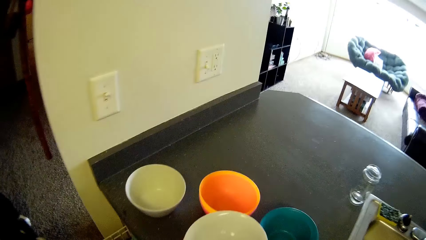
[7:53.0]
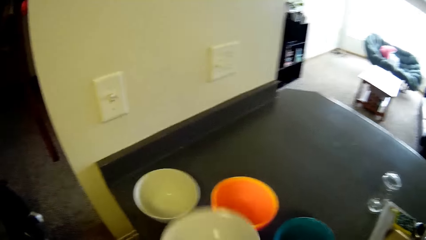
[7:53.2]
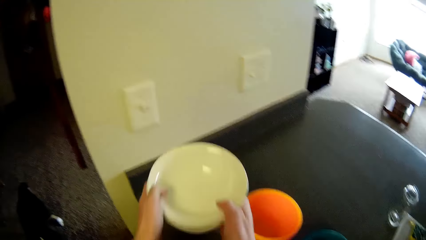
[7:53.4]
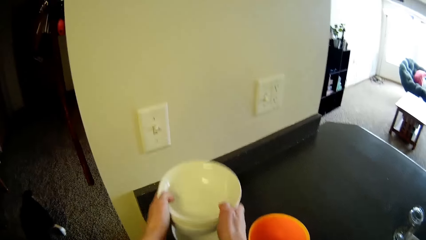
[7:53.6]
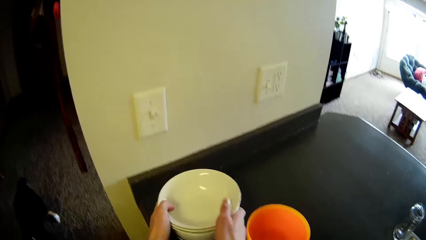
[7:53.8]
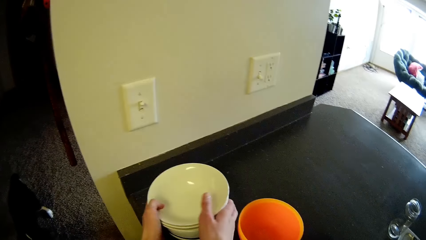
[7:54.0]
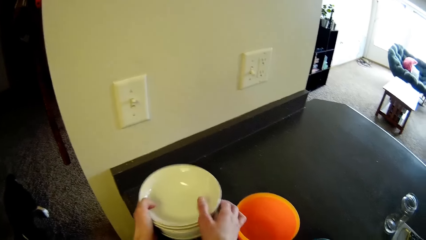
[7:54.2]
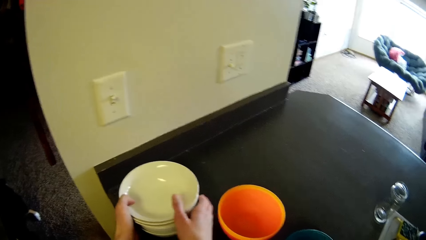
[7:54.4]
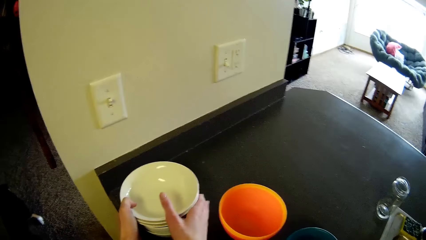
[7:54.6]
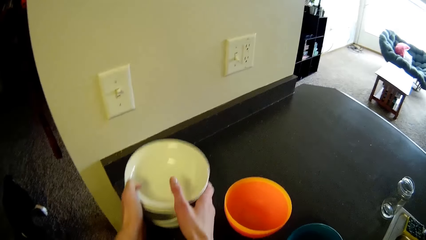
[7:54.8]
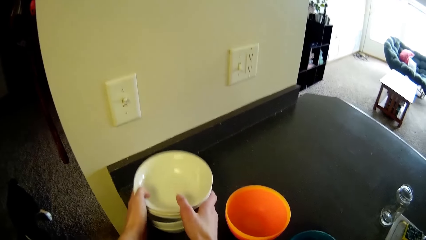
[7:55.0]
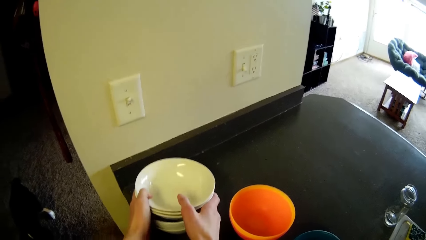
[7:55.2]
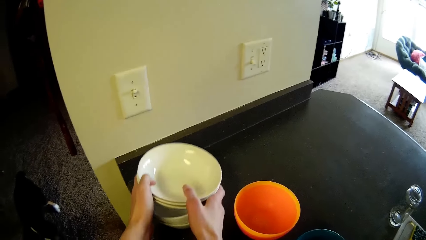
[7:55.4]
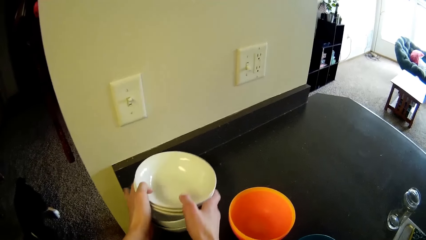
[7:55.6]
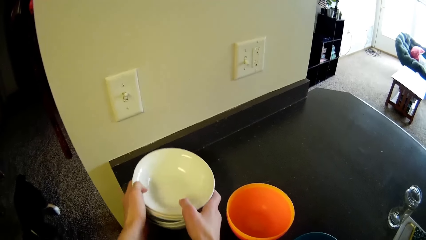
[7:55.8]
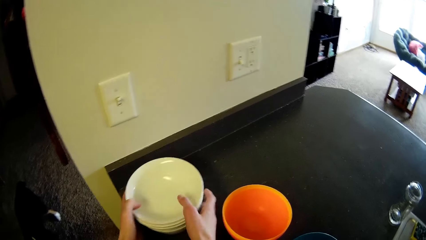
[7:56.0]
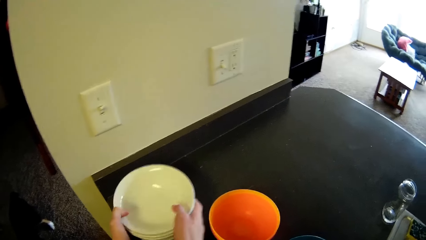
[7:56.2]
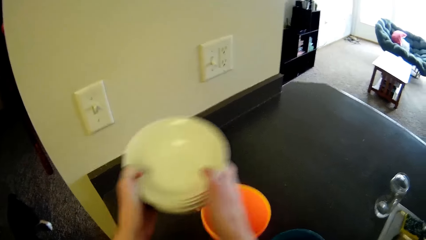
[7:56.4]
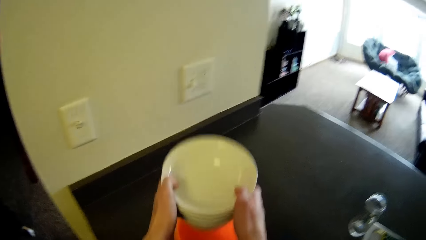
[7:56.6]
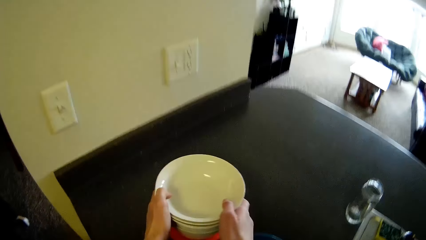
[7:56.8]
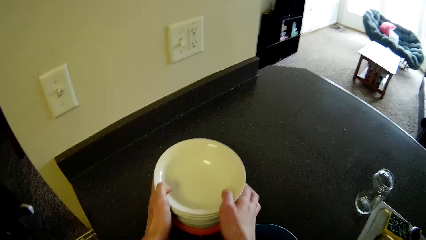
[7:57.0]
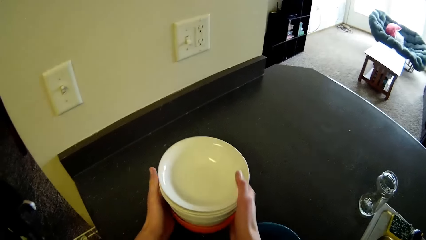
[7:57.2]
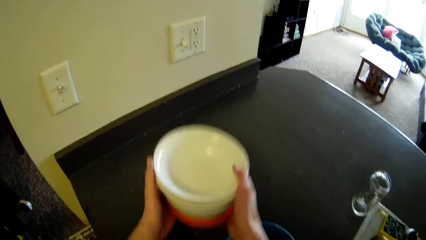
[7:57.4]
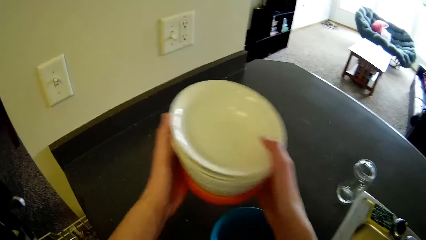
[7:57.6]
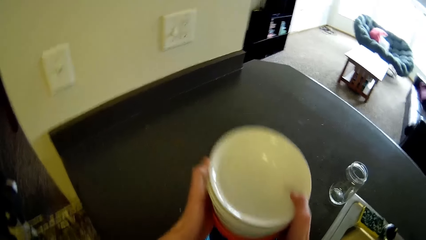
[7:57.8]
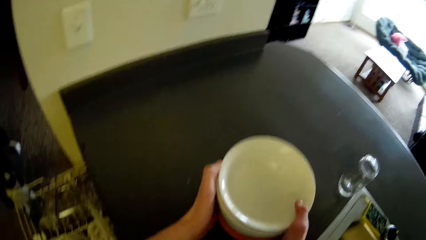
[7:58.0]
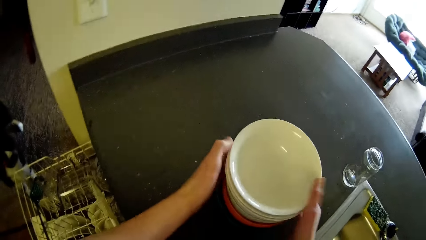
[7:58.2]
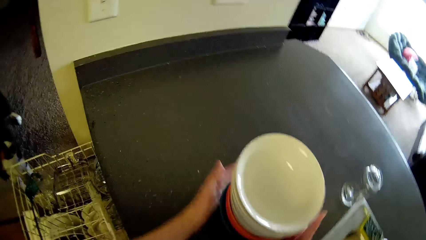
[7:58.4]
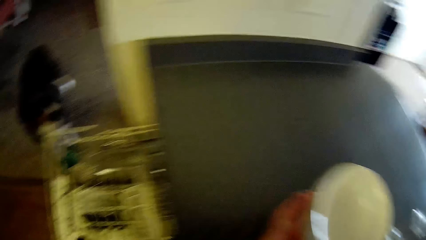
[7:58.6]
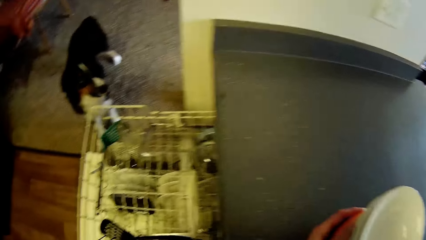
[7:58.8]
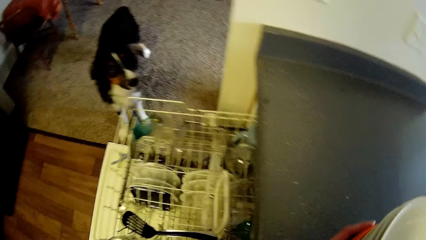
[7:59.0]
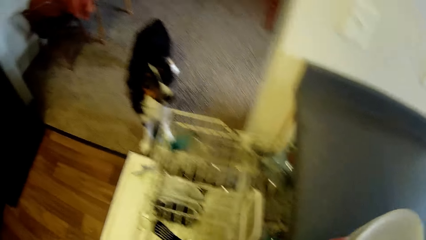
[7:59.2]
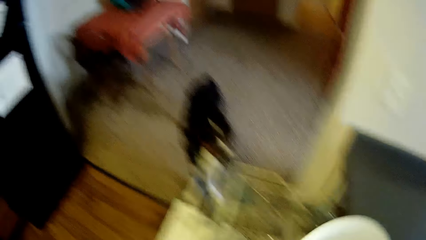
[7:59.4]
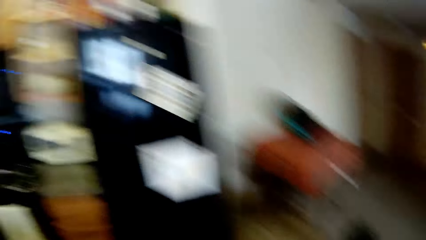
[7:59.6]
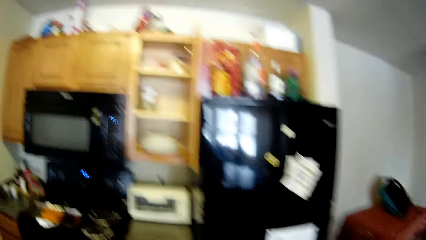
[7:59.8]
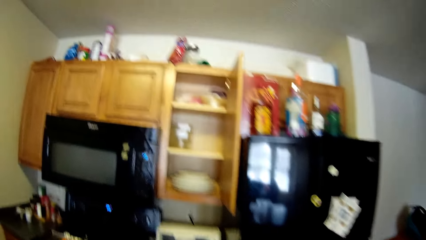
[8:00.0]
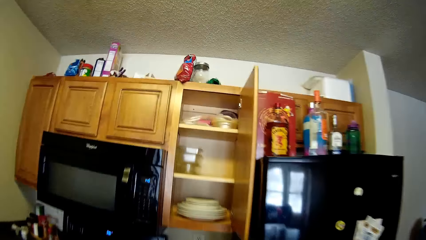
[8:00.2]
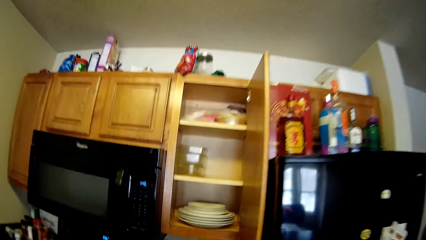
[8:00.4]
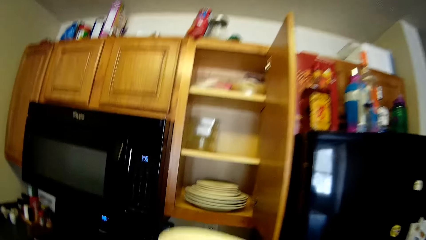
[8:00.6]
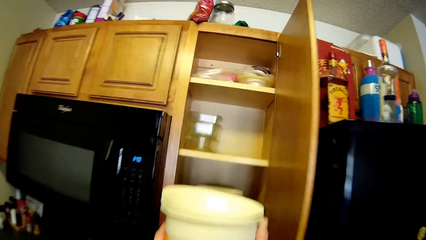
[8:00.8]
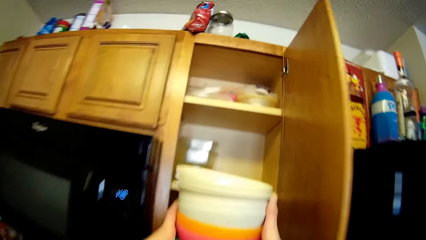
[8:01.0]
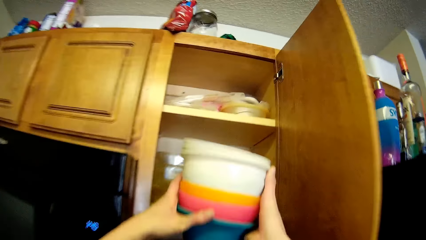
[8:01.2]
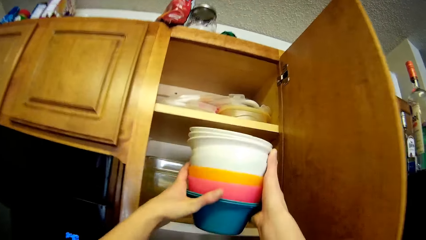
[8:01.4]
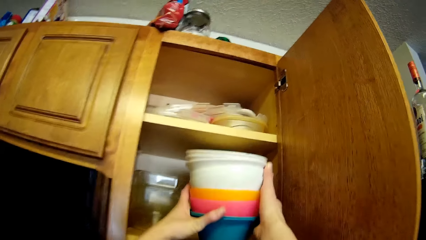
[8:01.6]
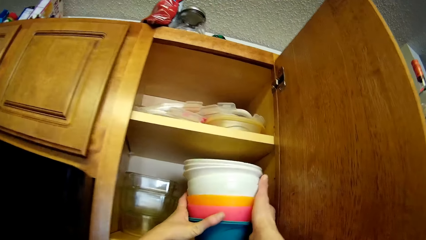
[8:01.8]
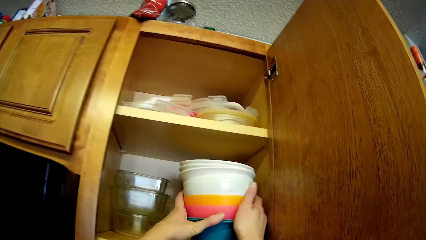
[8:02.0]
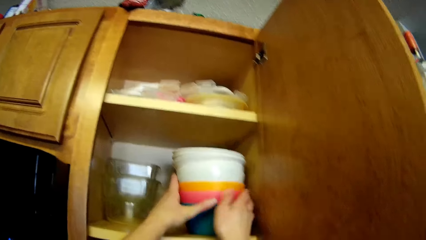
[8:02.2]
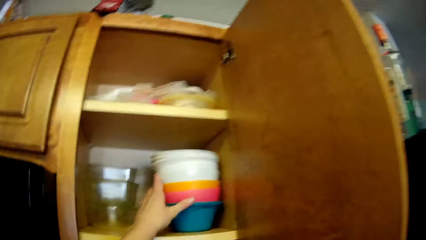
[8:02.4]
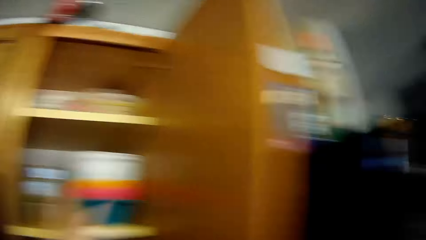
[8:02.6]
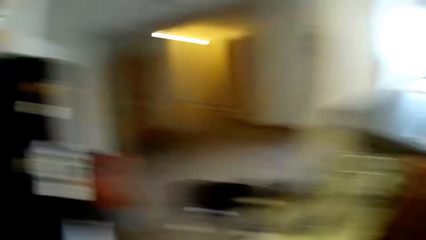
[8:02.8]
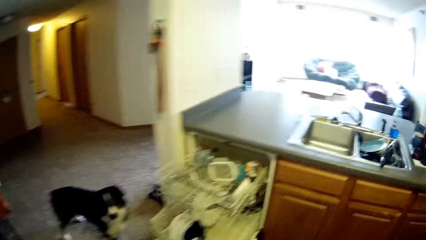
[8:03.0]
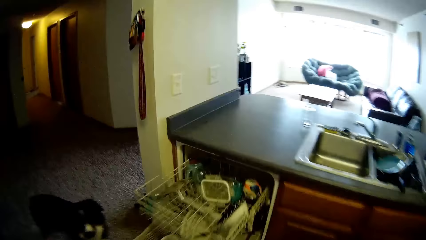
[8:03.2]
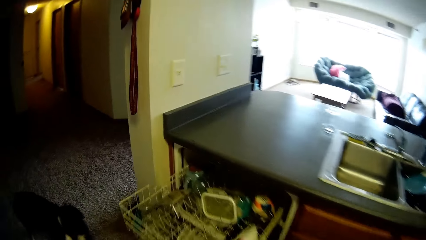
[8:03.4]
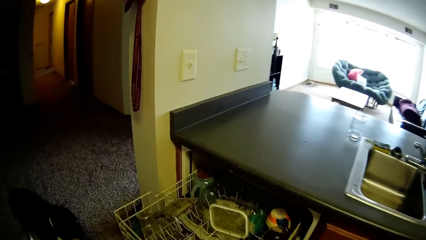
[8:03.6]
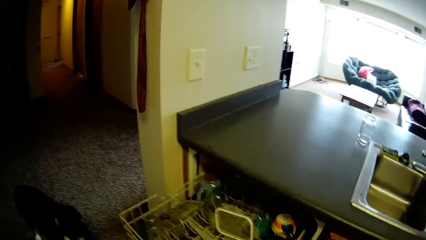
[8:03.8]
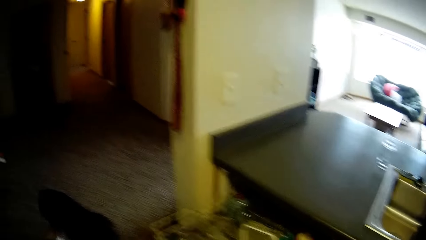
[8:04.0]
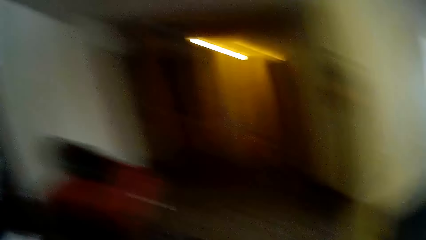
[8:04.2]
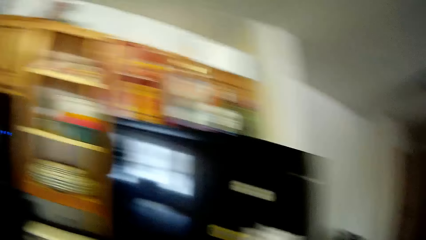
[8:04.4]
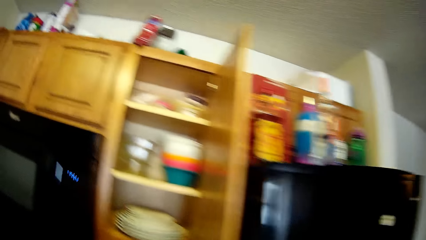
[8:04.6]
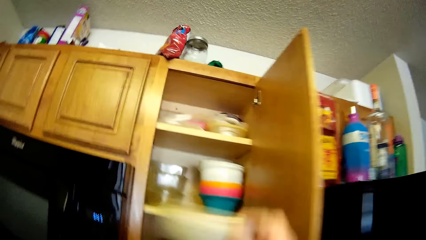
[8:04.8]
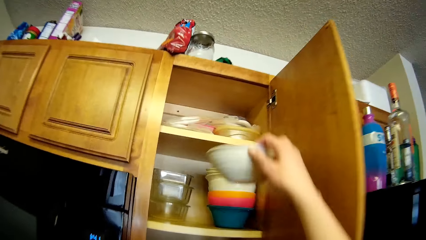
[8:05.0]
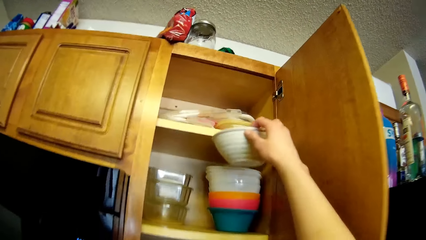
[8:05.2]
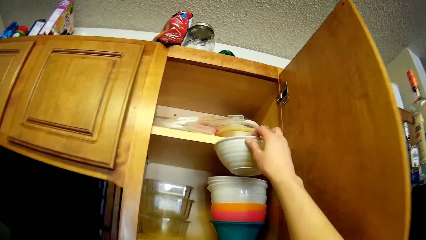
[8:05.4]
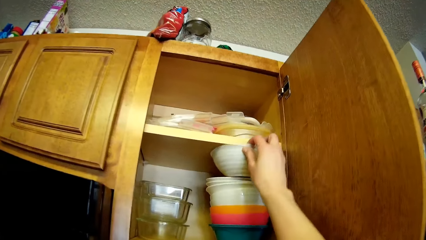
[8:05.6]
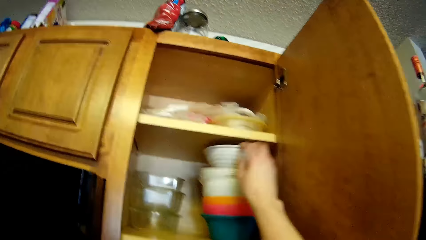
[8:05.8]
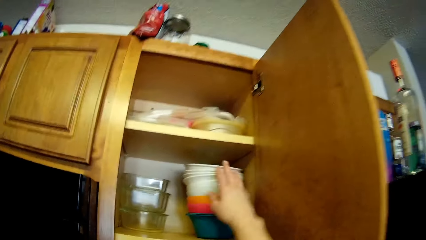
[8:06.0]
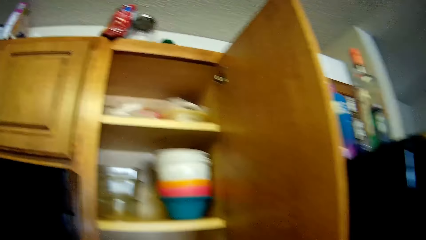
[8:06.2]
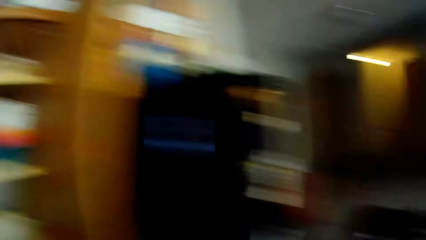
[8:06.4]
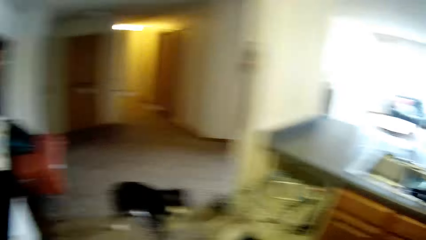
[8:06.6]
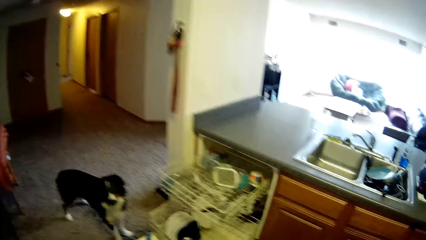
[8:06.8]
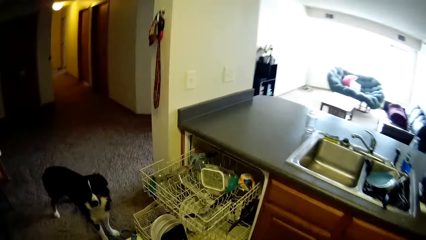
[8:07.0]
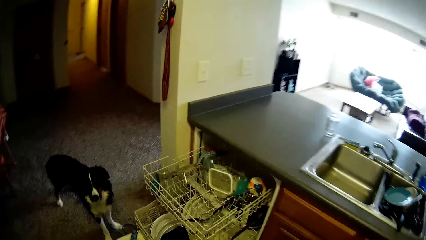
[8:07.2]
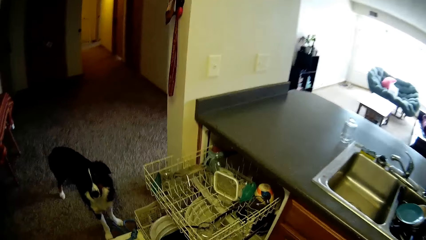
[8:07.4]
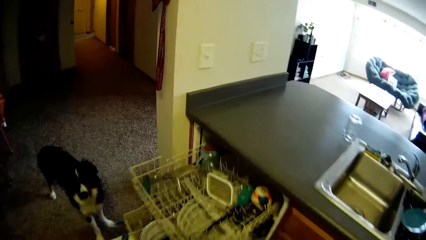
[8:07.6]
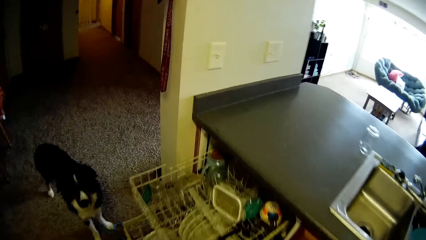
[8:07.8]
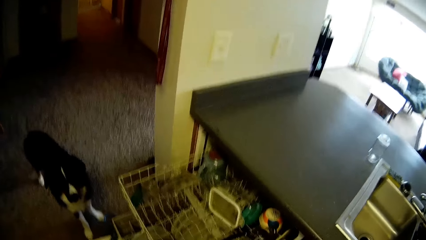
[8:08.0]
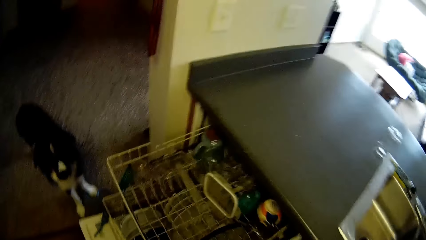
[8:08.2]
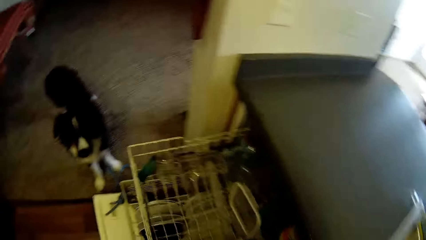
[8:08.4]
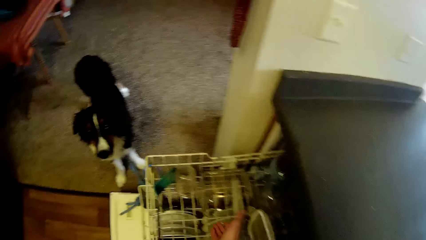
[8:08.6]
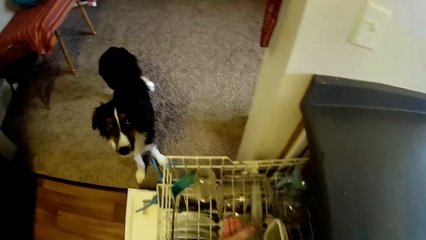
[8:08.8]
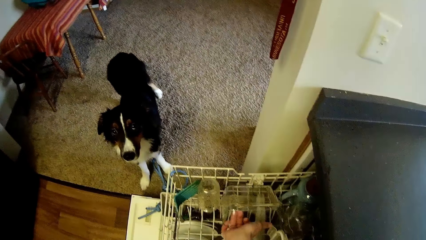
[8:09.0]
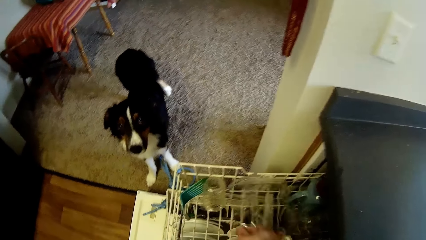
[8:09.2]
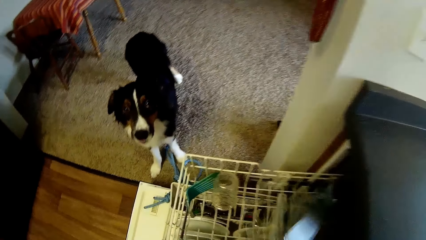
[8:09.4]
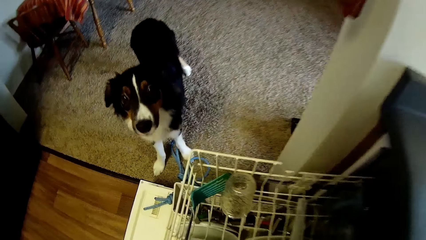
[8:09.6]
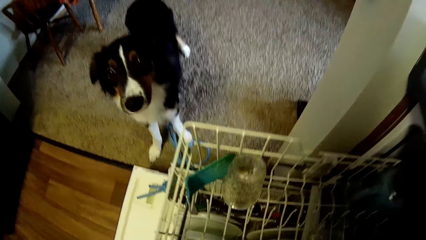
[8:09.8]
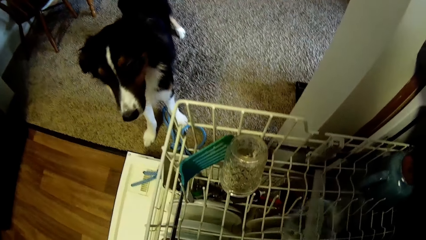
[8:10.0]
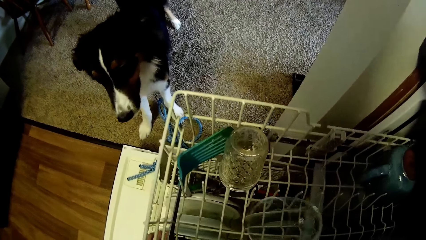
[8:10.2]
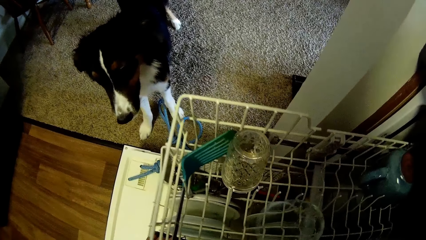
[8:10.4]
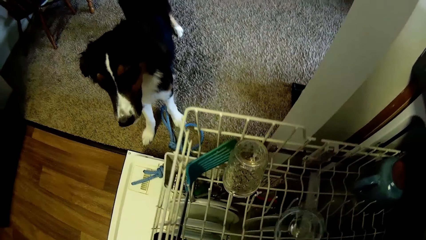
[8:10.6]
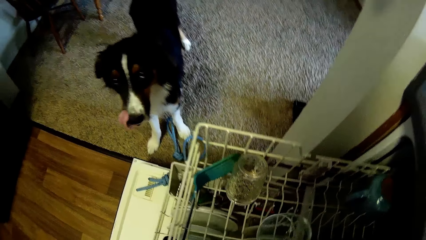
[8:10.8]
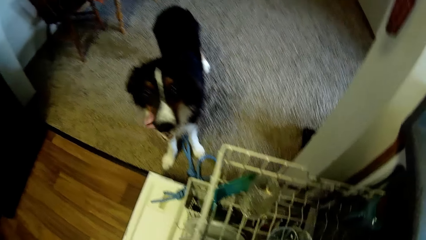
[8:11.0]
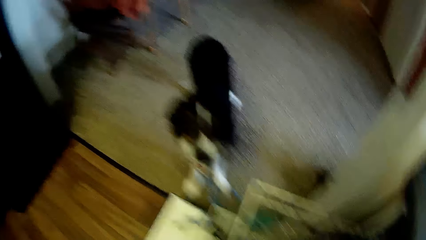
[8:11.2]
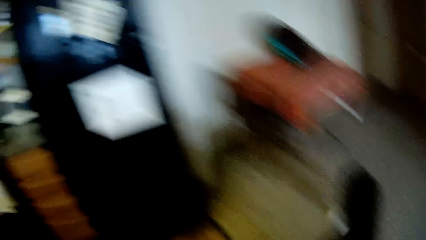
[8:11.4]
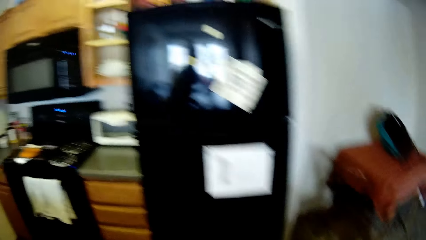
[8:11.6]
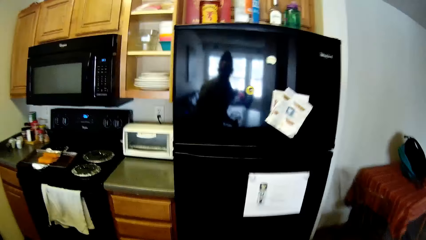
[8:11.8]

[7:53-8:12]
The camera wearer carries some plates on the cabinet with both hands. She drops the plates on the plastic bowl on the cabinet with both hands. She carries the plates on the cabinet with both hands. She turns to the cabinet. She drops the plates inside the cupboard with both hands. She turns to the dishwasher. She picks up a bowl. She drops a plate on the plates inside the cupboard with her right hand. She turns to the dishwasher. She picks a plastic from the rack with her right hand.
